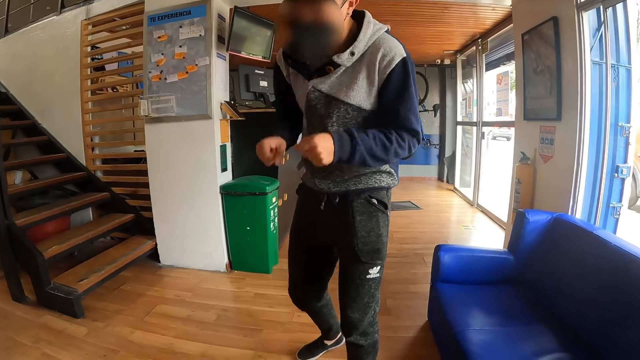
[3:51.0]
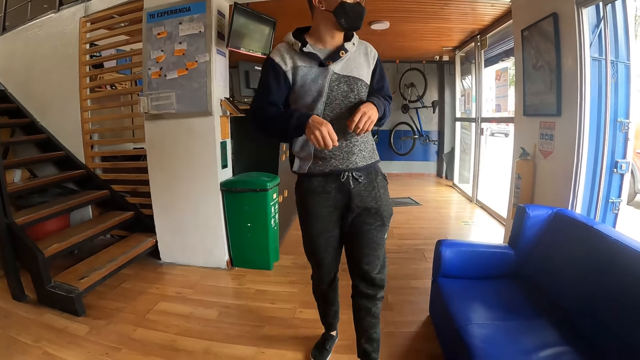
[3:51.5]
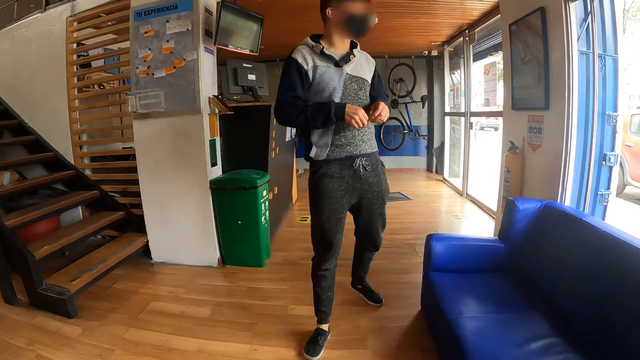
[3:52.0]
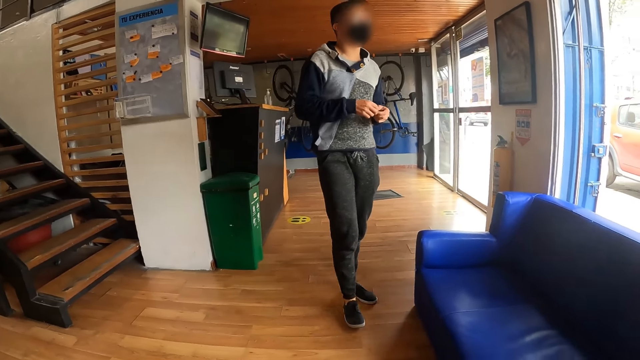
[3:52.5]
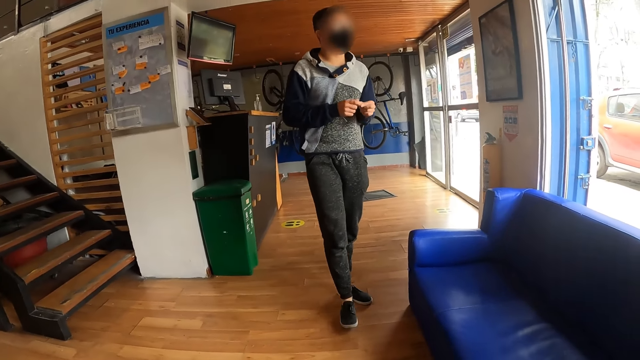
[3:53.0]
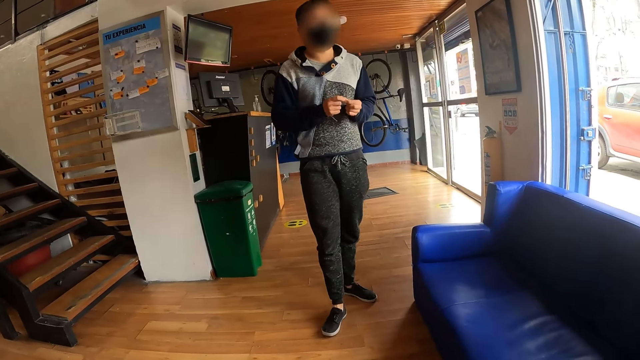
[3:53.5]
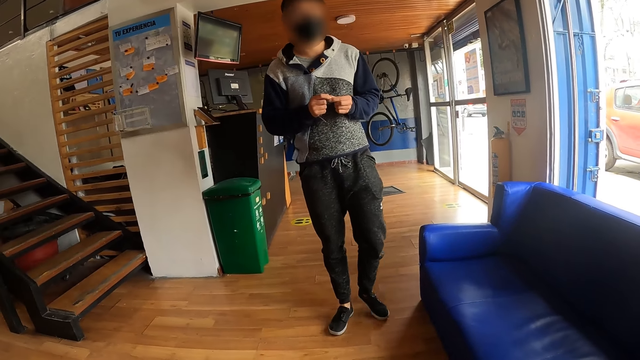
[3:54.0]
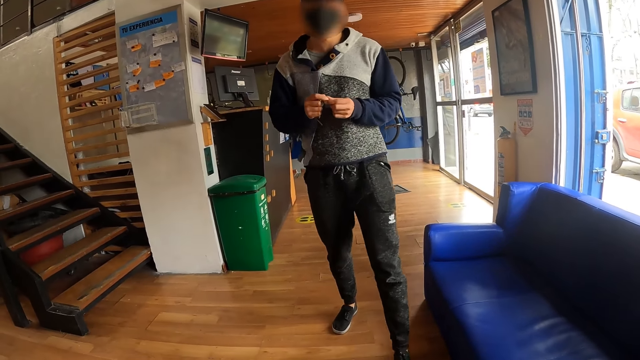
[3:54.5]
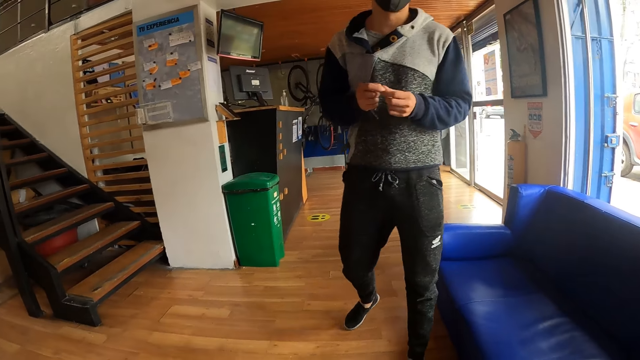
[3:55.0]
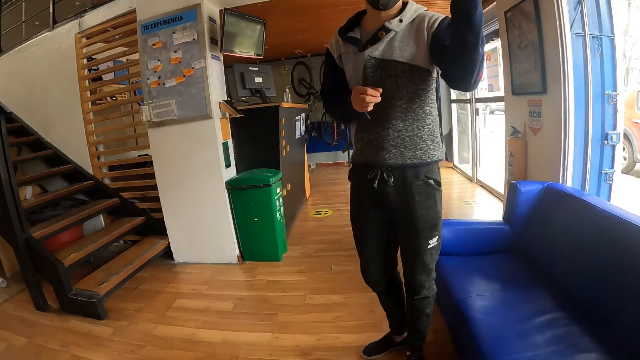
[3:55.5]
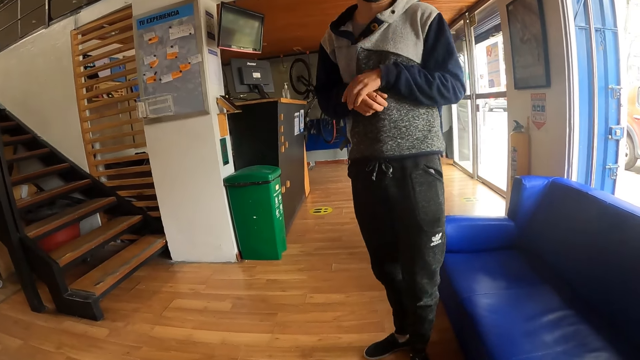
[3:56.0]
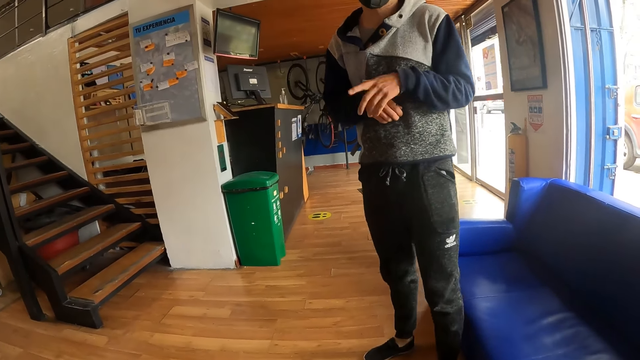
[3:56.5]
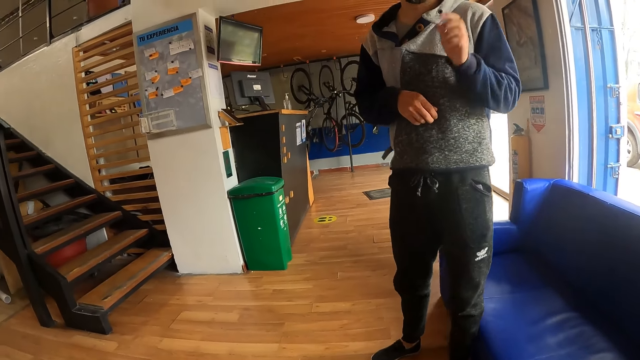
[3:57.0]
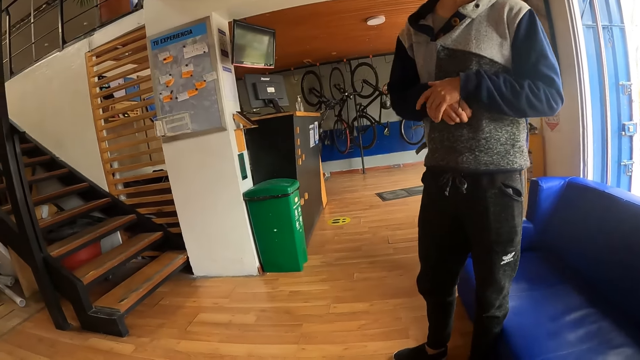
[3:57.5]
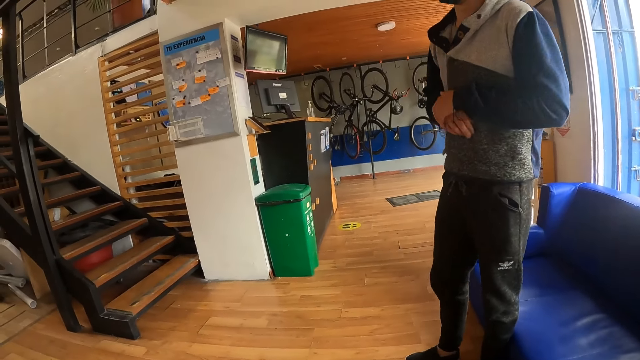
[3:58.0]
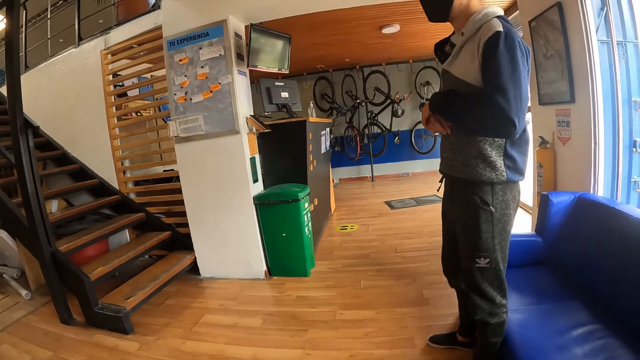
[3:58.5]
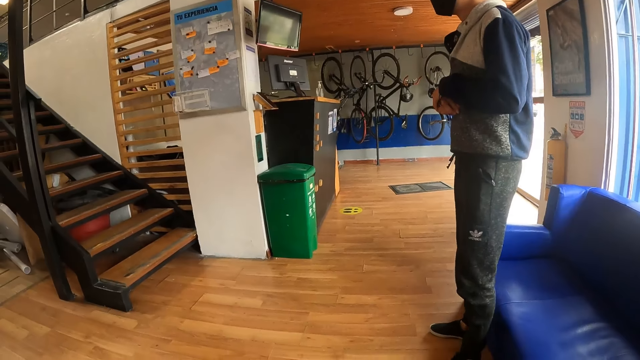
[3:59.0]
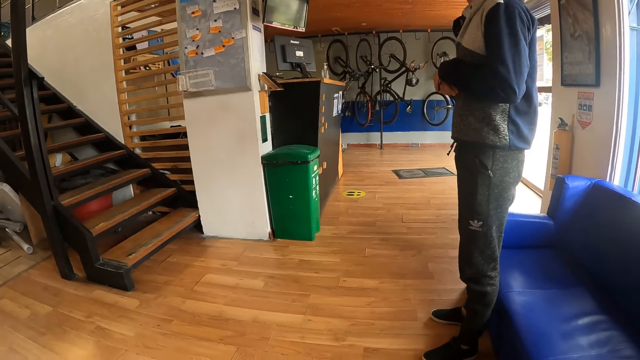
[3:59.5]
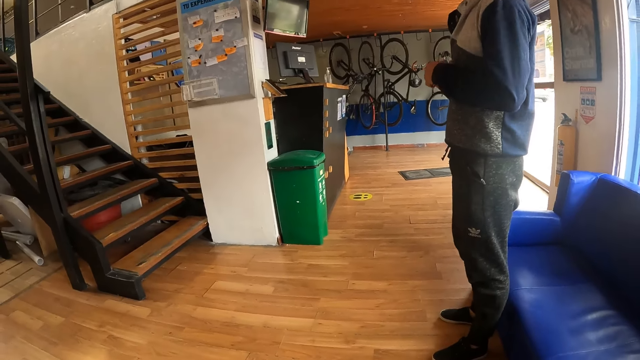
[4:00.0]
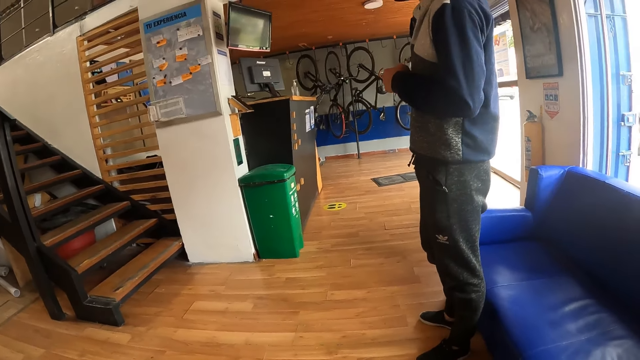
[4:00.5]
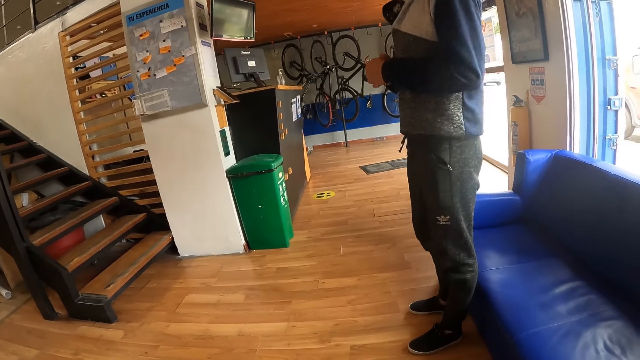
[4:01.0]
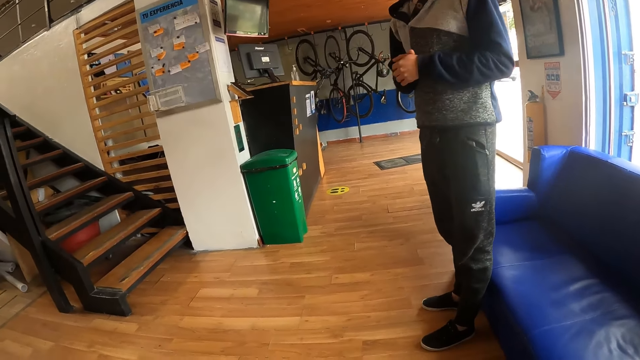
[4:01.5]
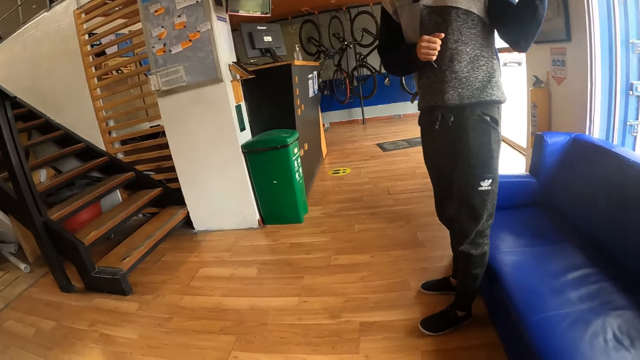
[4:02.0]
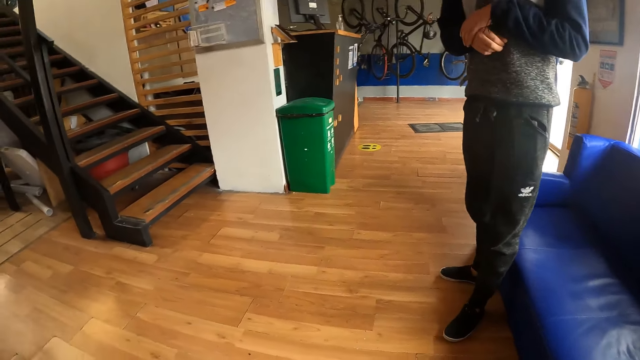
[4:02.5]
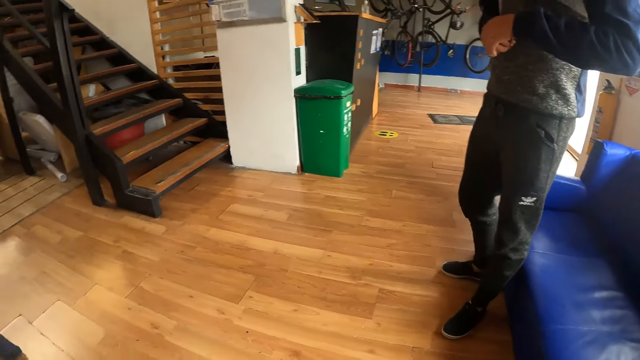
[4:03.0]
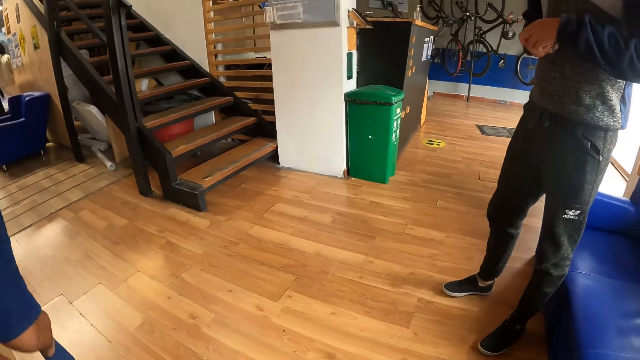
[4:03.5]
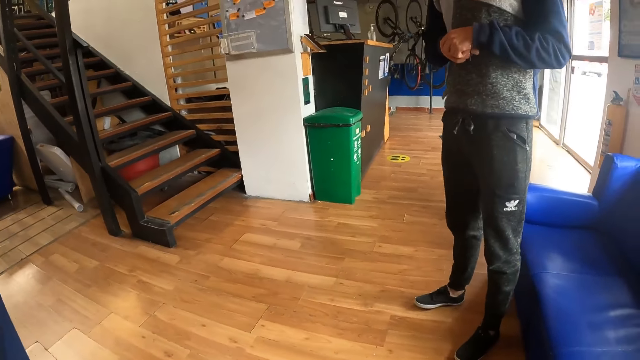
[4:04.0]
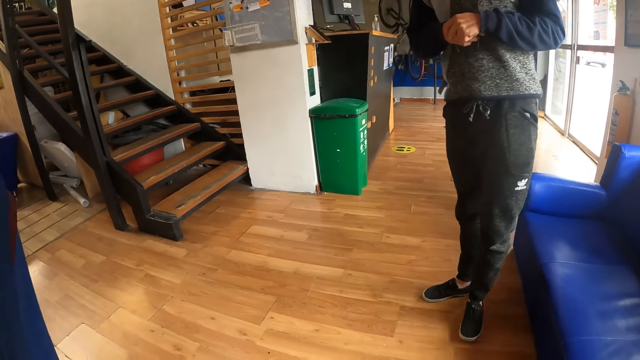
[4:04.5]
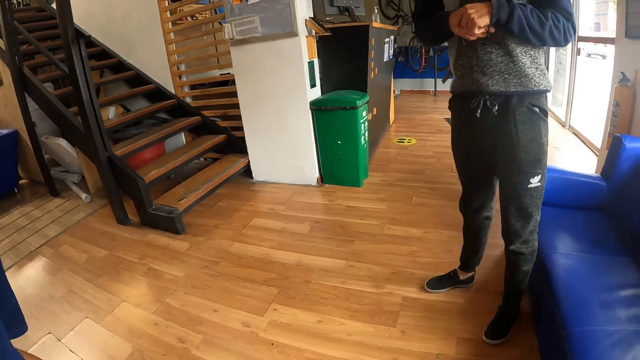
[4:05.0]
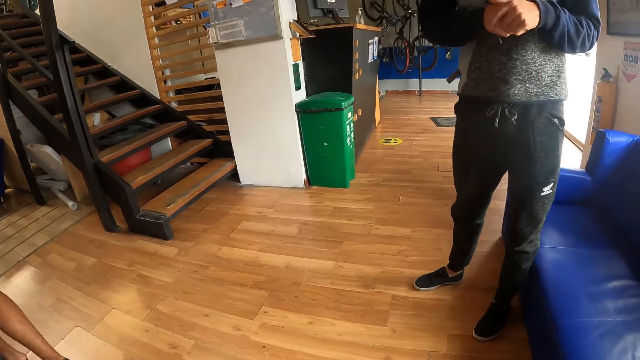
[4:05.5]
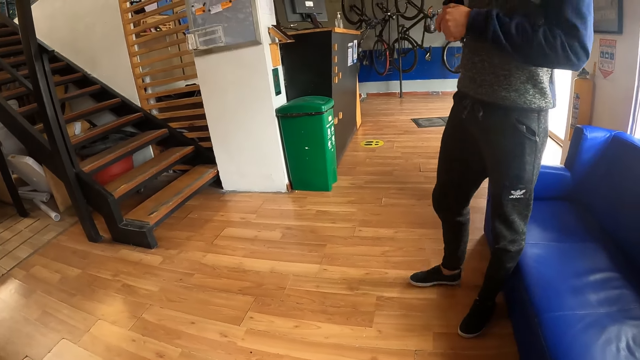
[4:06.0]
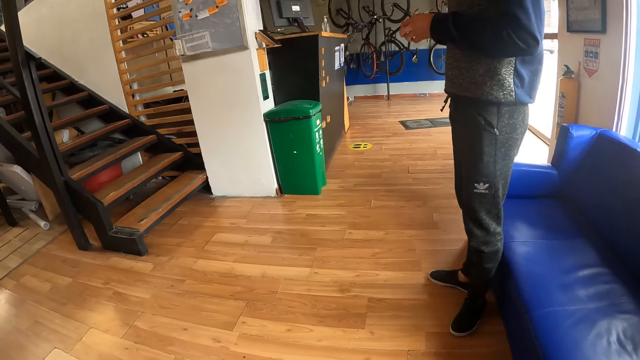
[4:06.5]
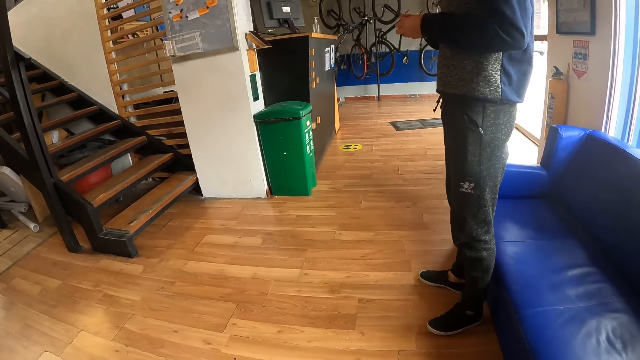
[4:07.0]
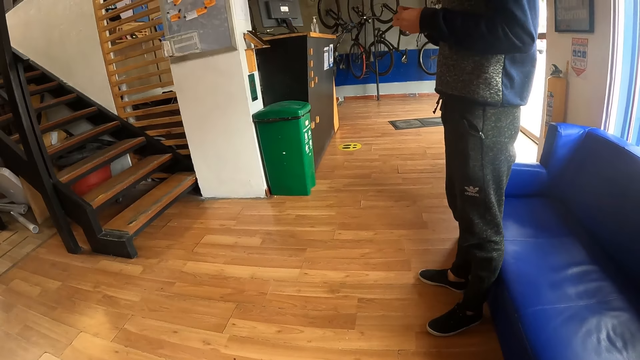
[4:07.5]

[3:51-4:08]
The camera wearer looks around. They converse with a man. They look around the room.

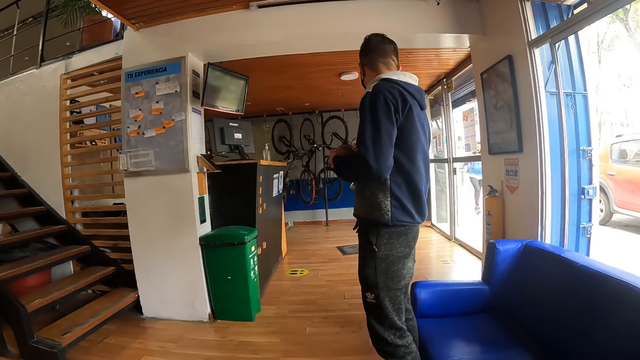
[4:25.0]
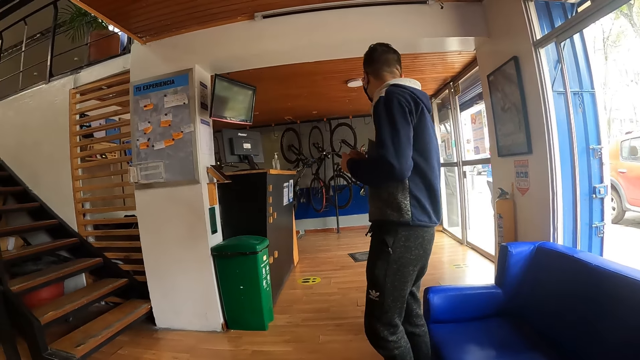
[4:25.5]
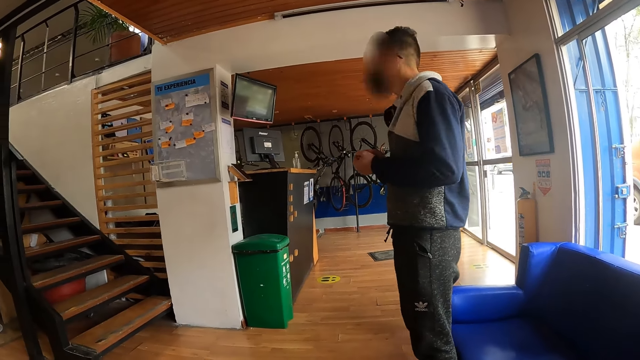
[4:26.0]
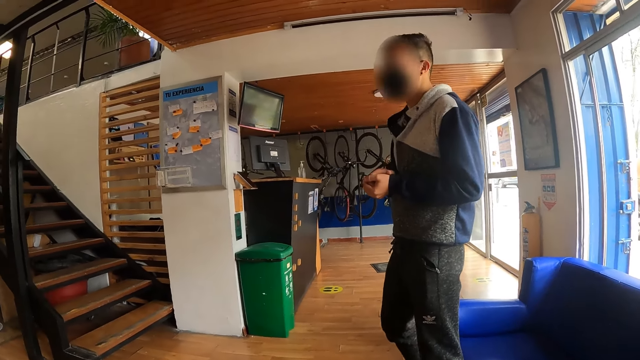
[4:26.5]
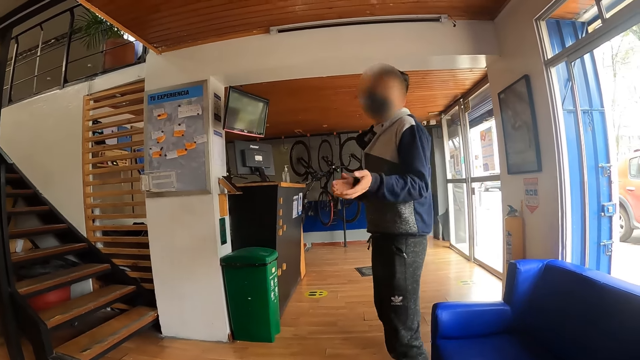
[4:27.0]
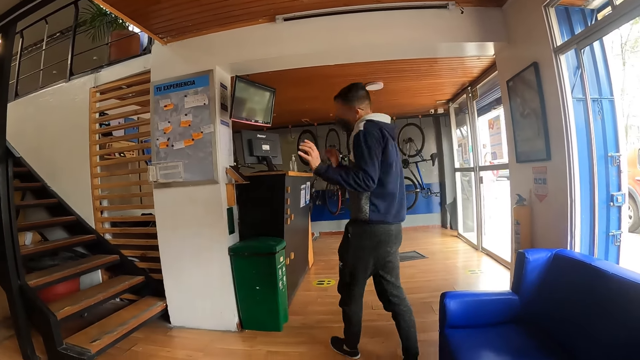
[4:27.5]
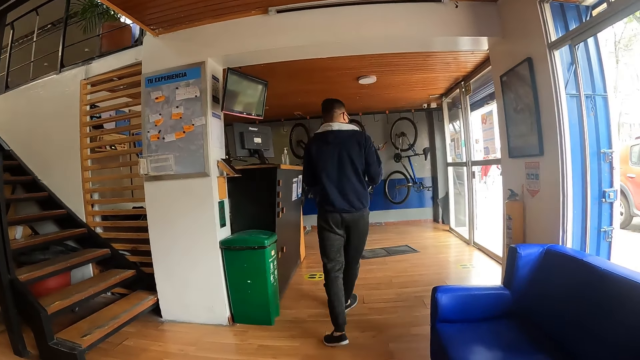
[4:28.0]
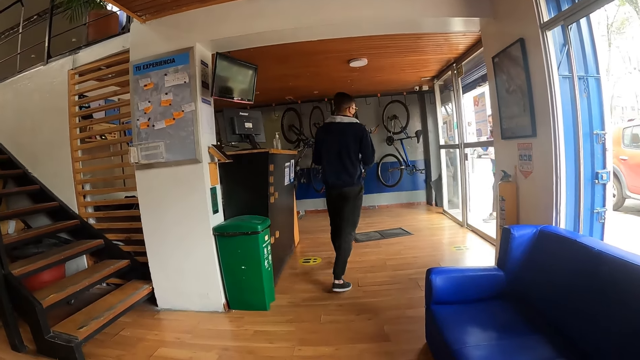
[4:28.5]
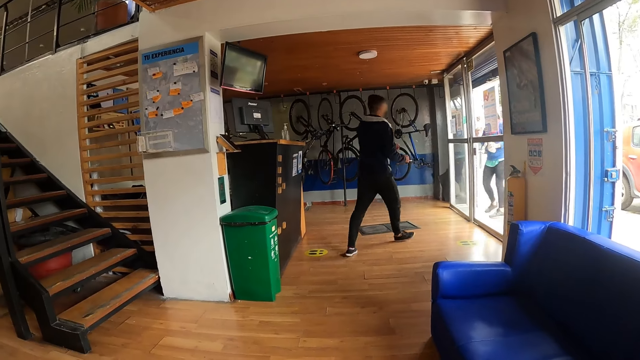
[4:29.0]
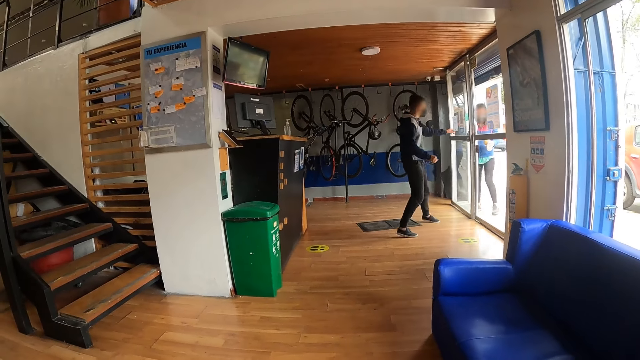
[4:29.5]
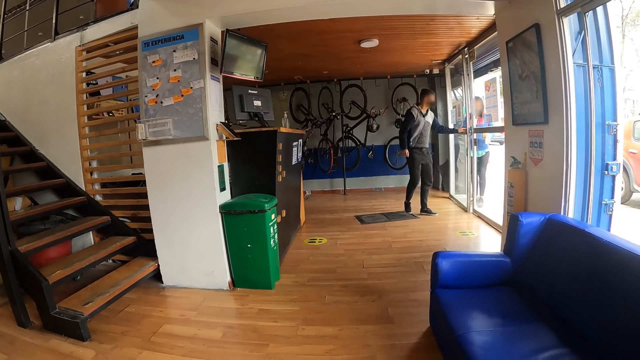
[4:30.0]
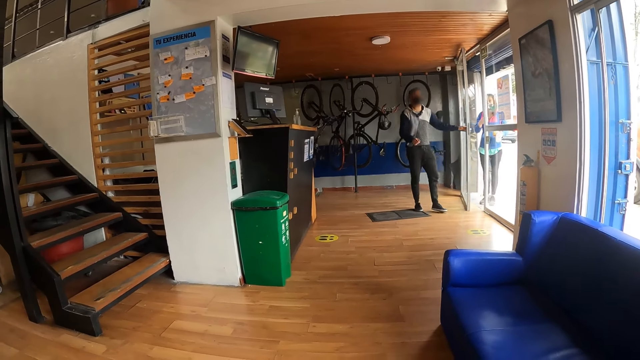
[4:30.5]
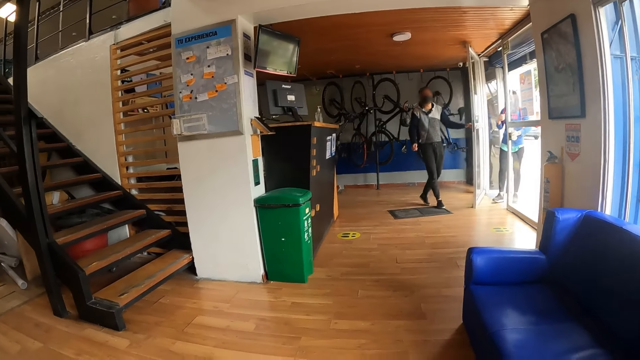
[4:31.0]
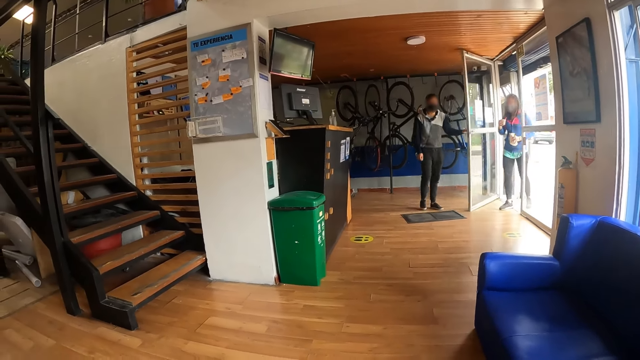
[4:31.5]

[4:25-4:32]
A man interacts with the camera wearer. The man walks towards the door and opens the patio door with his left hand. A woman walks through the patio door.
